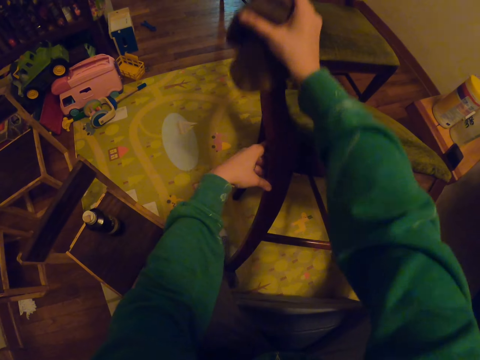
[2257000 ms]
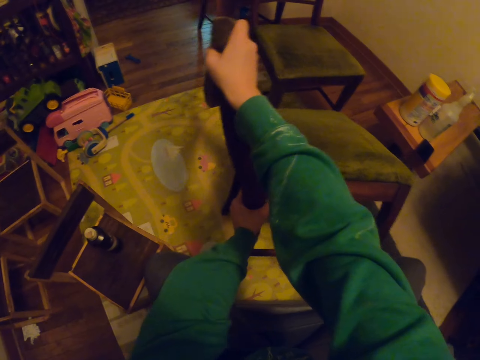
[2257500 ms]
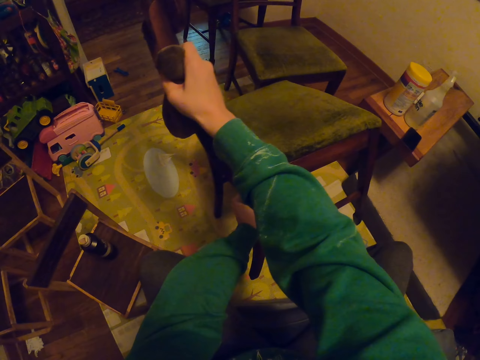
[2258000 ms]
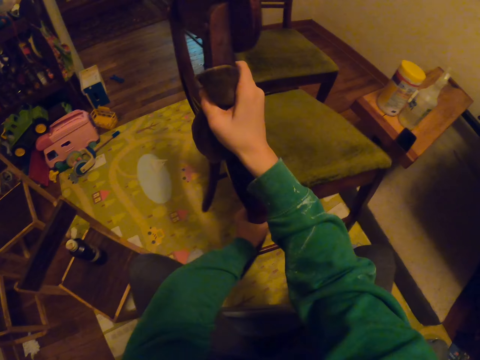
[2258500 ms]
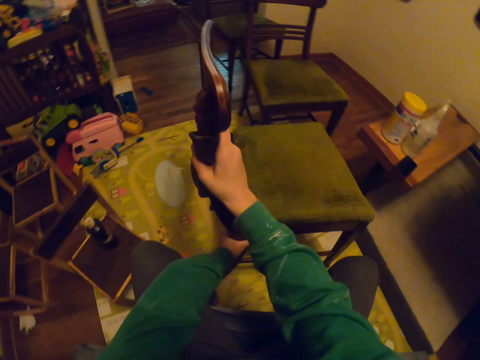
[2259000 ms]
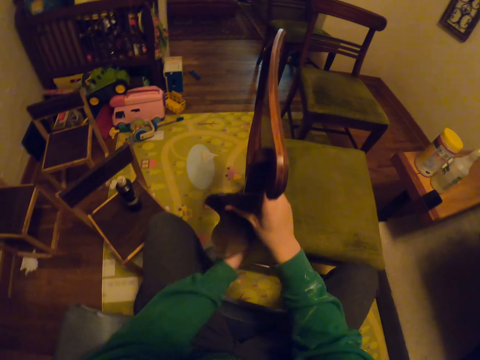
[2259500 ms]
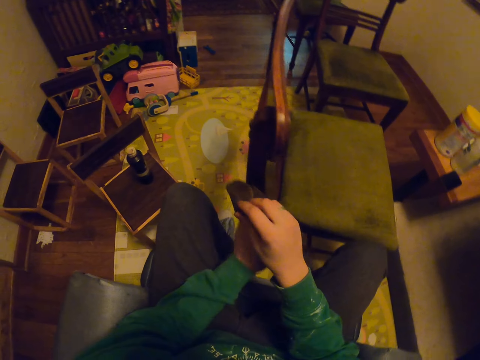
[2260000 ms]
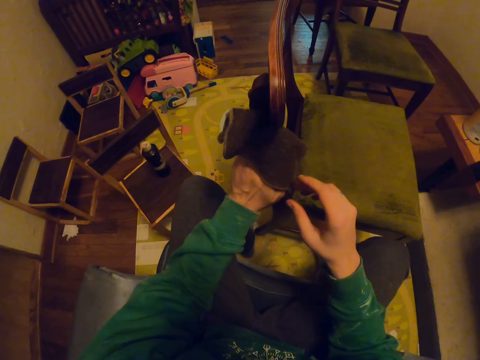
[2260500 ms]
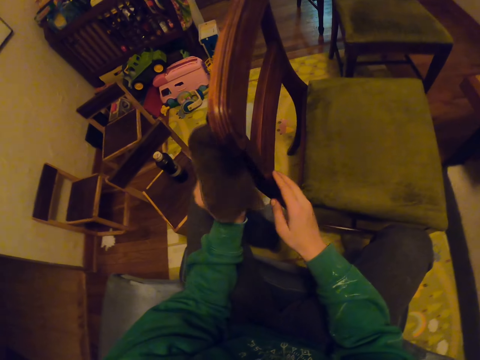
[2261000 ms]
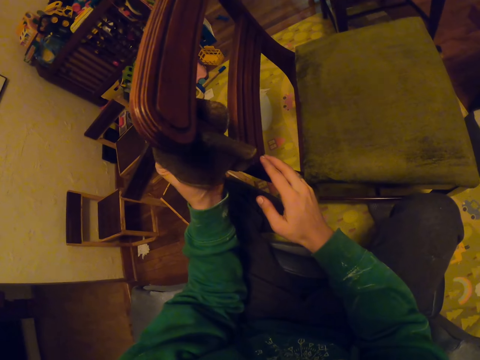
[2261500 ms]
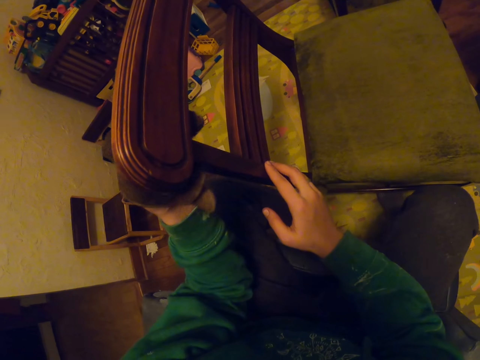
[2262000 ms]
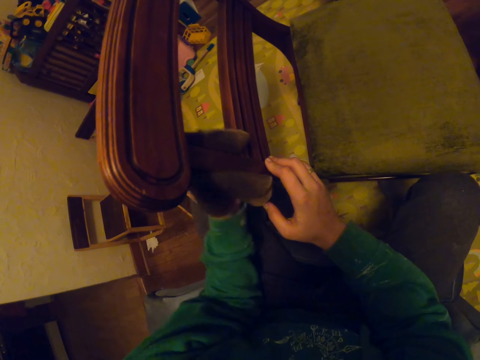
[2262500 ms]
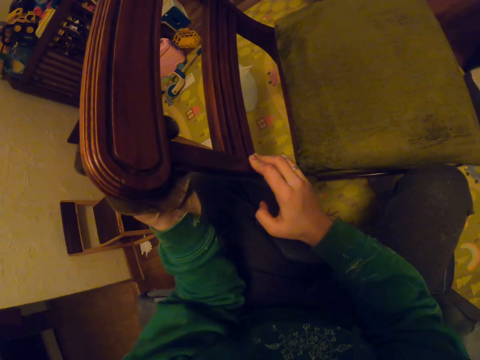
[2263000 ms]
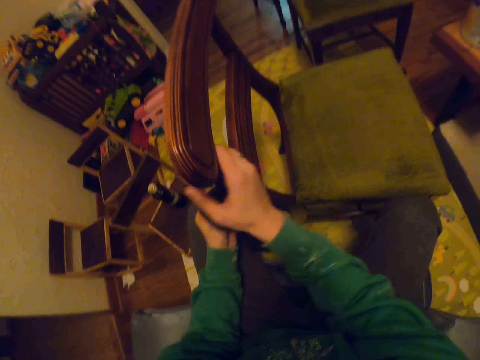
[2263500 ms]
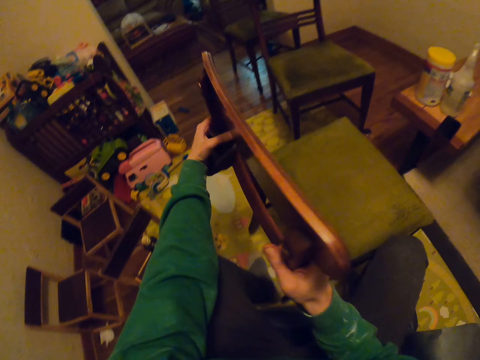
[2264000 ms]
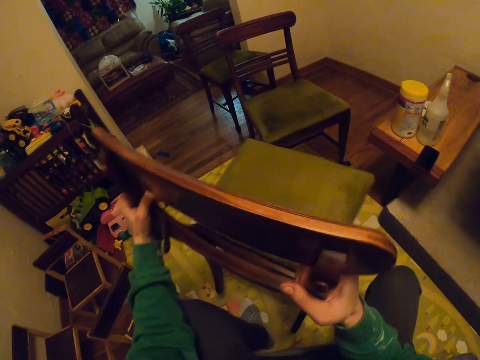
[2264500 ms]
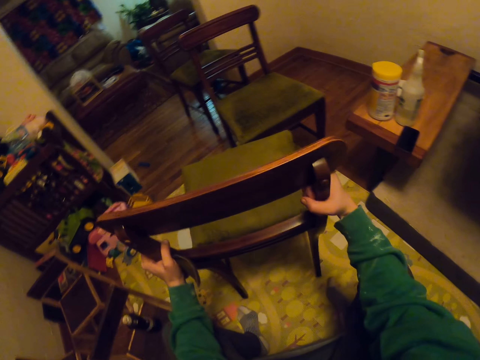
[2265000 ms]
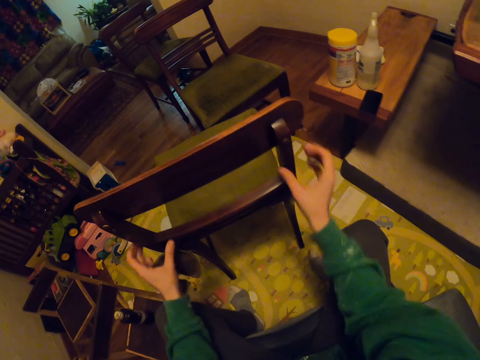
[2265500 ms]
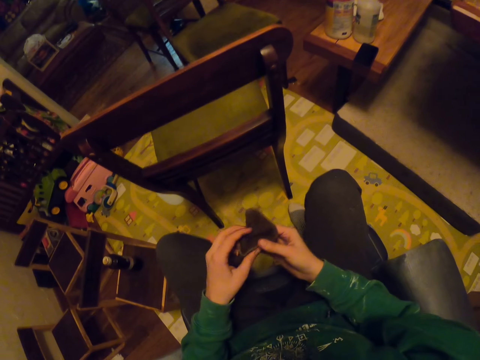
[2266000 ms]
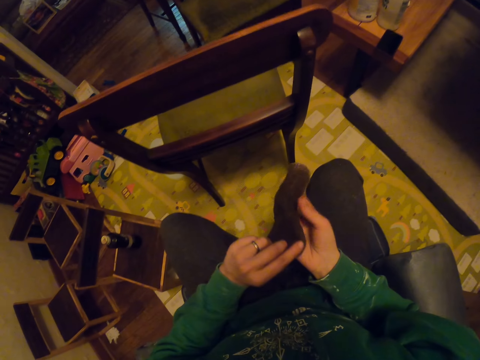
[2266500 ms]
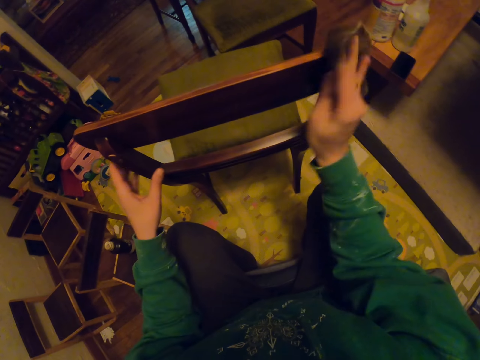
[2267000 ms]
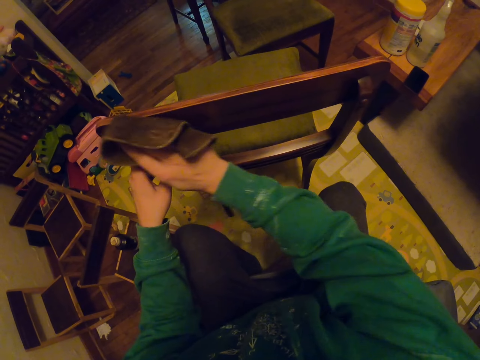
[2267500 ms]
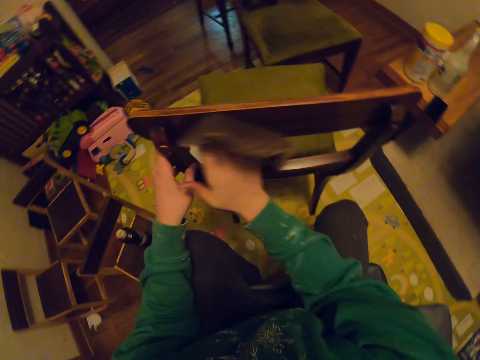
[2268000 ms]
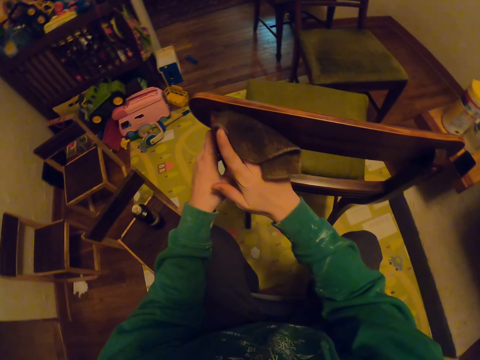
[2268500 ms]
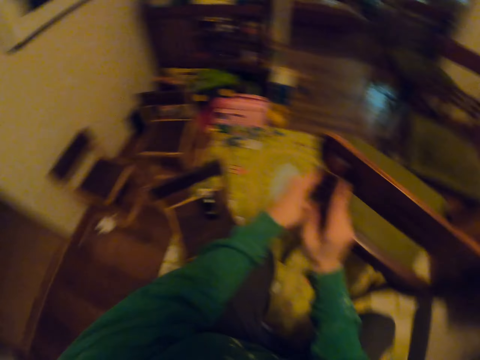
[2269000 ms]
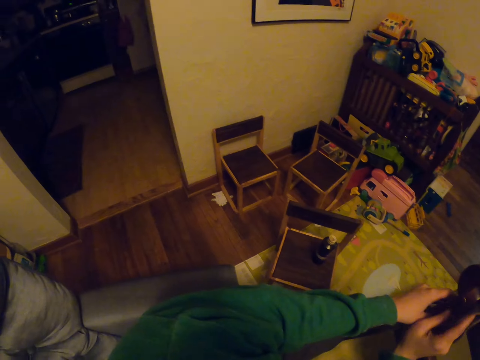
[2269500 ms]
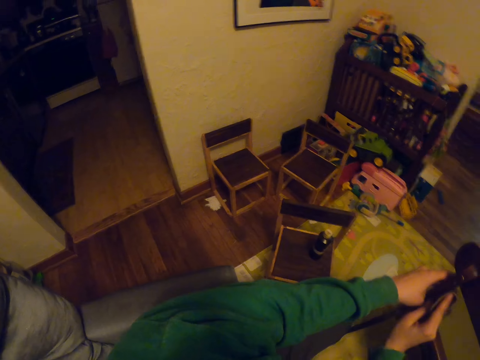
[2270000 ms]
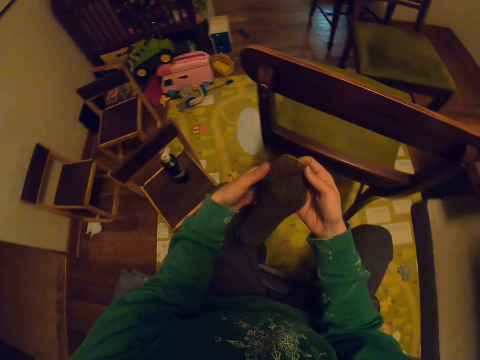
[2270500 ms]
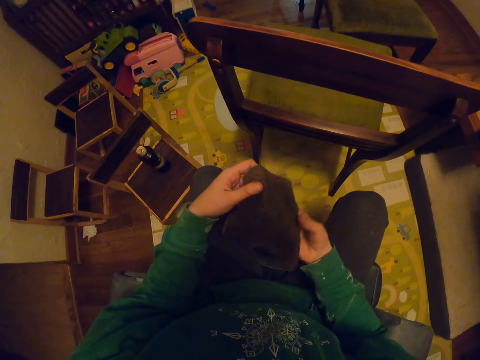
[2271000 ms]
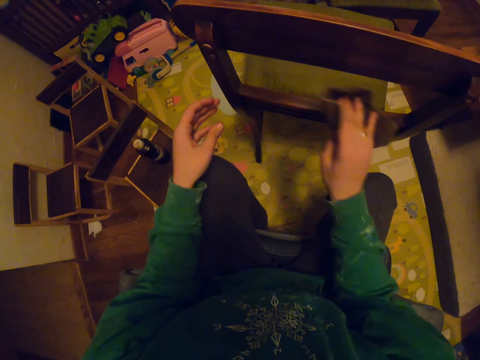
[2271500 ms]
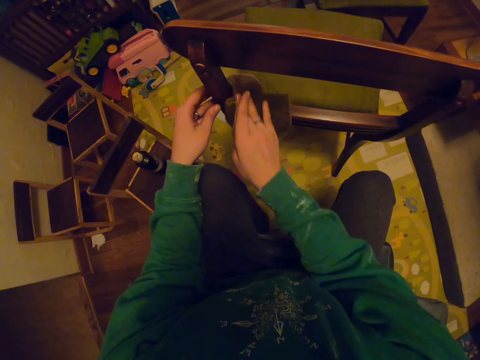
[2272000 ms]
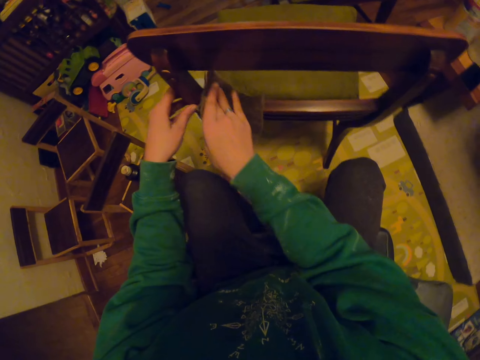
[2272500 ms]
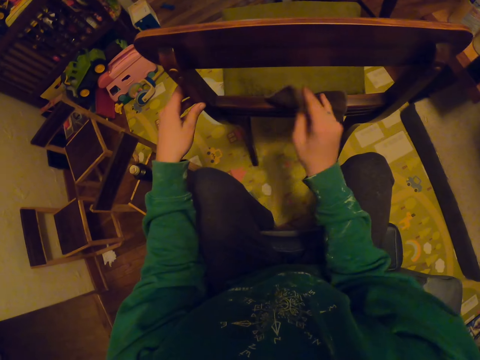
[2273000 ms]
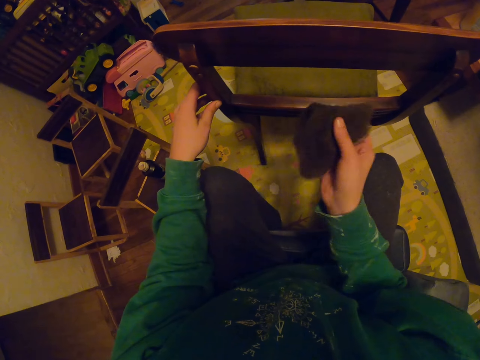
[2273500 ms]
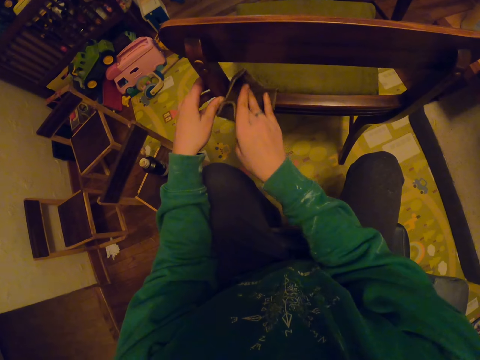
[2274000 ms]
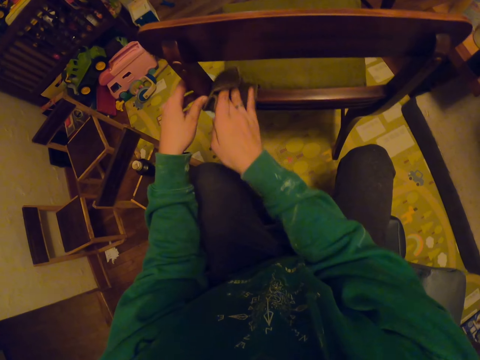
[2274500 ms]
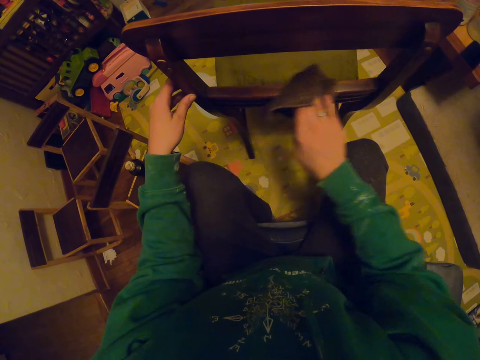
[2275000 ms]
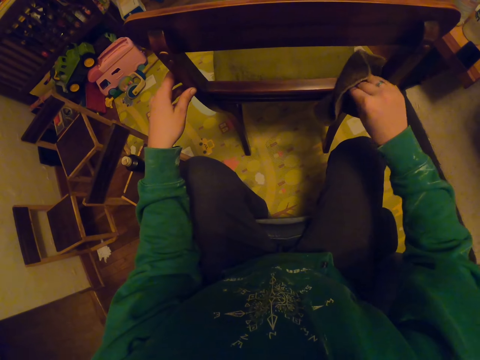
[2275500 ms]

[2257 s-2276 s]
The camera wearer moves the chair. They pass the small towel to the left hand. They wipe the chair. They lift the chair and move the chair. They place the chair on the floor. They wipe the chair. They look around. They stretch the small towel. They wipe the chair.

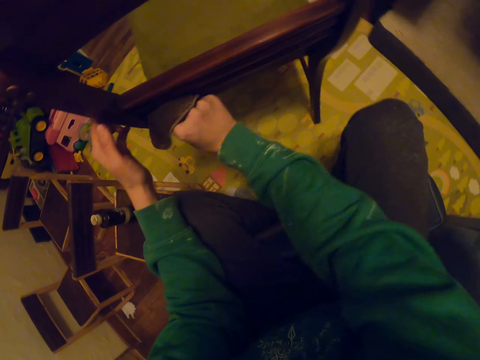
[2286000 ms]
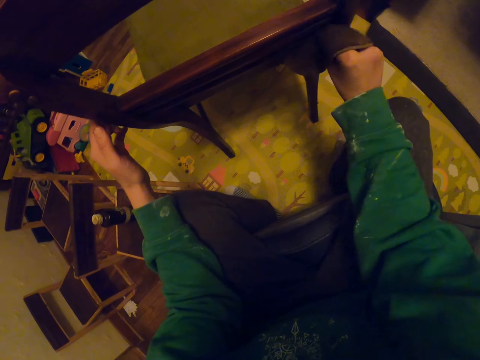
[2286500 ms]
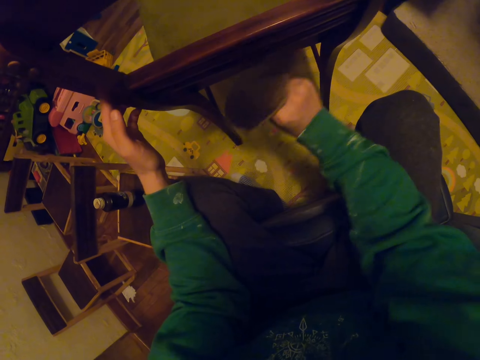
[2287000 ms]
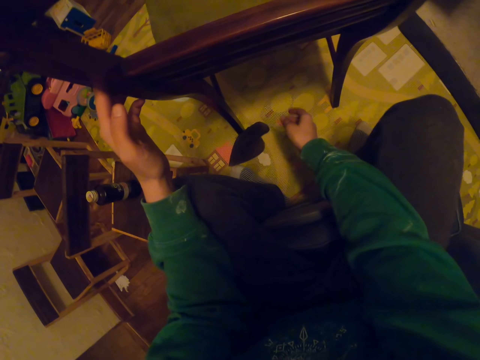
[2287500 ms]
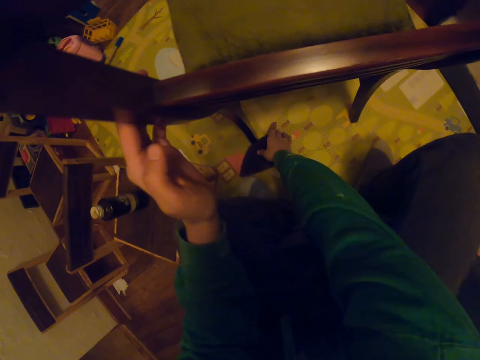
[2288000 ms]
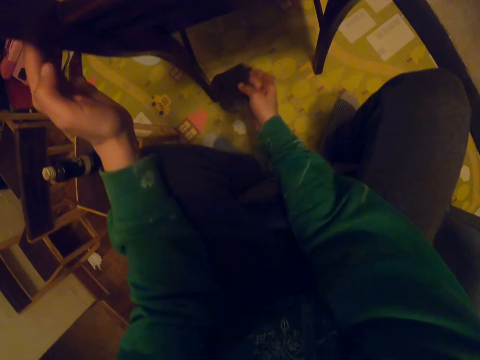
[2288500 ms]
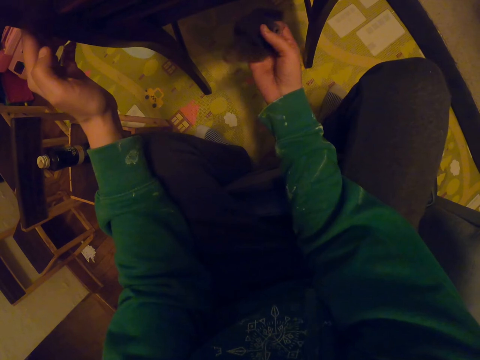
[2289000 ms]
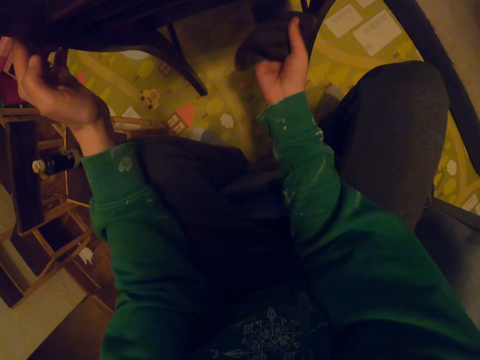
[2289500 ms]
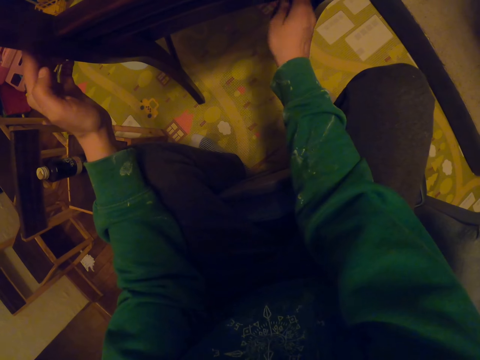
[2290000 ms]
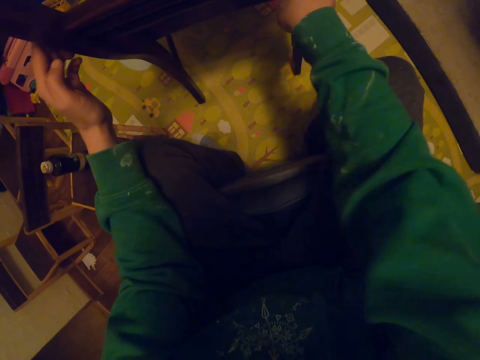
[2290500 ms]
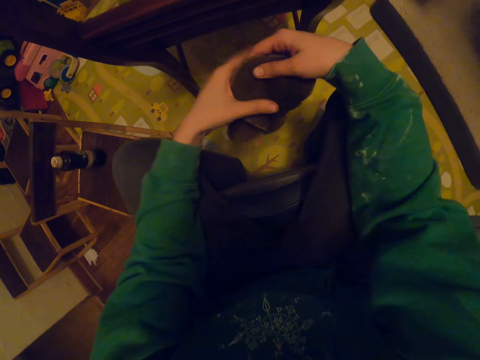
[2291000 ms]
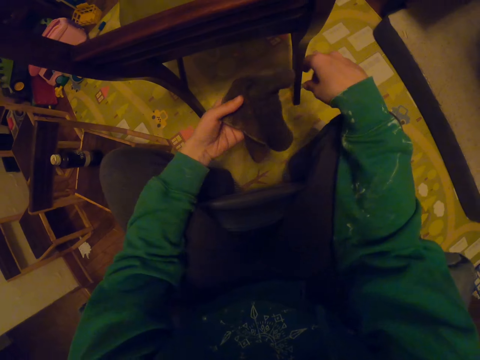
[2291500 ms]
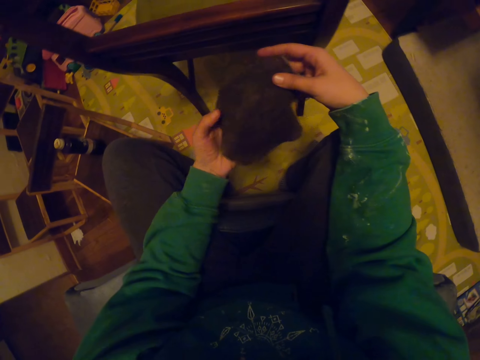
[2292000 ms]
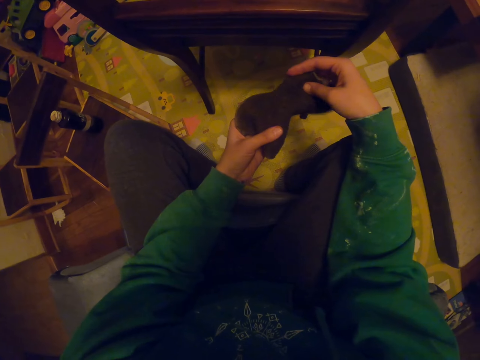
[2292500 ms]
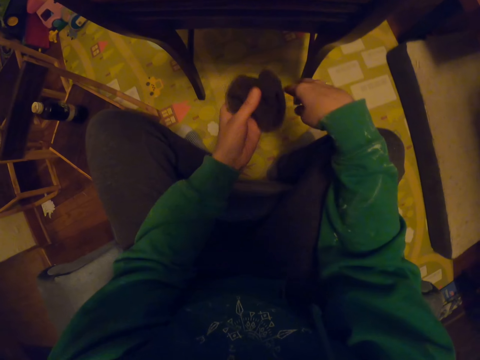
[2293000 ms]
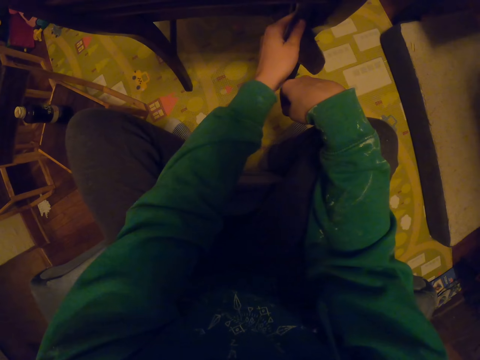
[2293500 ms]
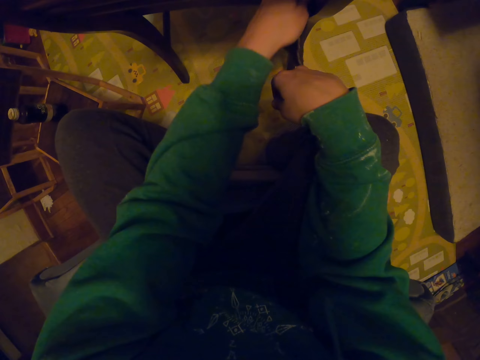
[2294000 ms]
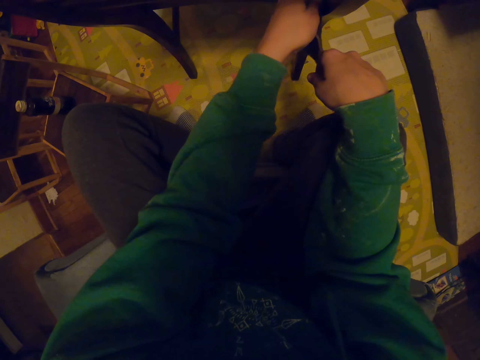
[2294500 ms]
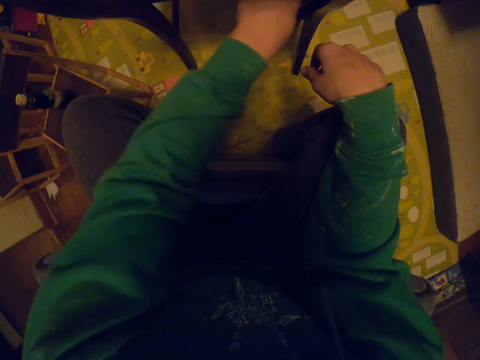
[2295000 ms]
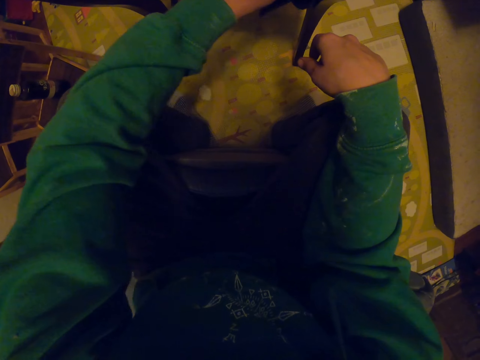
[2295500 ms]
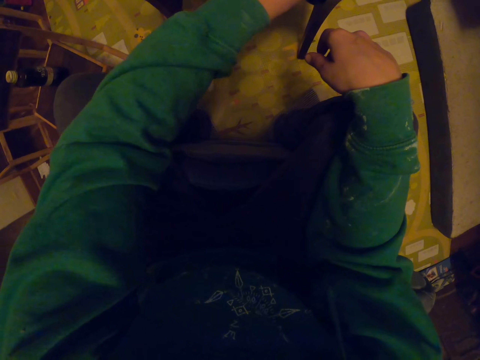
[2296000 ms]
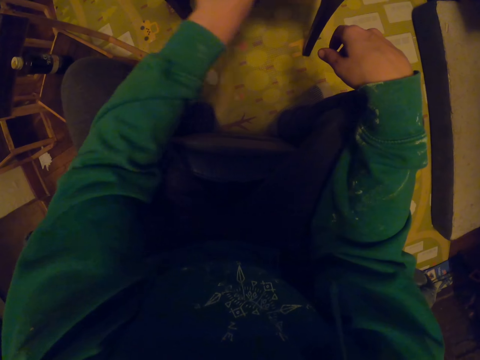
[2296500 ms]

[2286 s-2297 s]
The camera wearer drops the small towel or cloth. They pick up the towel. They wipe the chair. They pass the towel to the left hand. They unfold the cloth. They wipe the chair.
